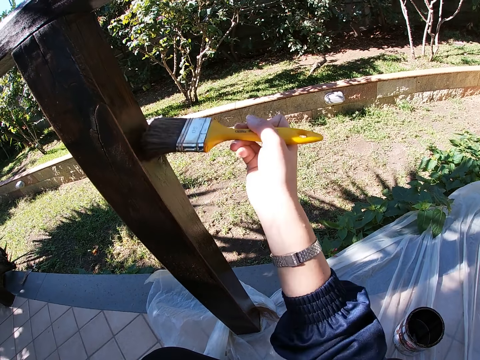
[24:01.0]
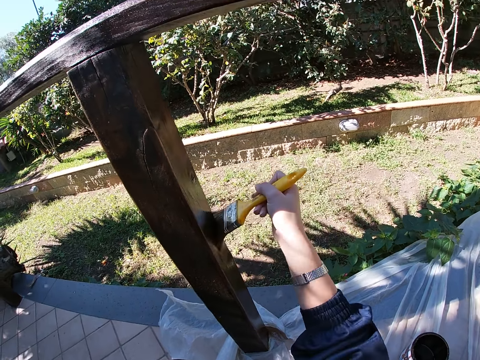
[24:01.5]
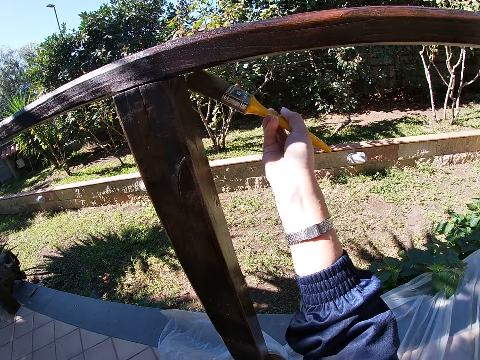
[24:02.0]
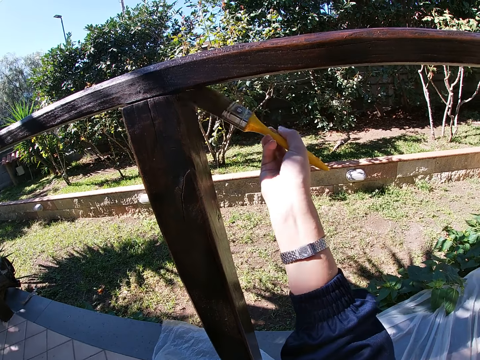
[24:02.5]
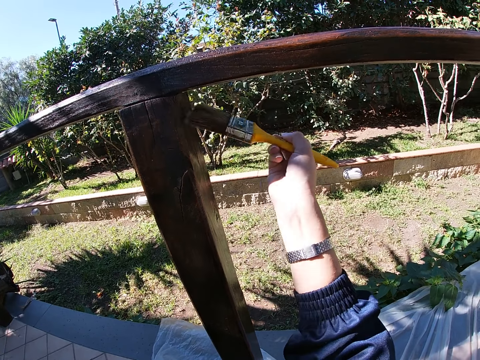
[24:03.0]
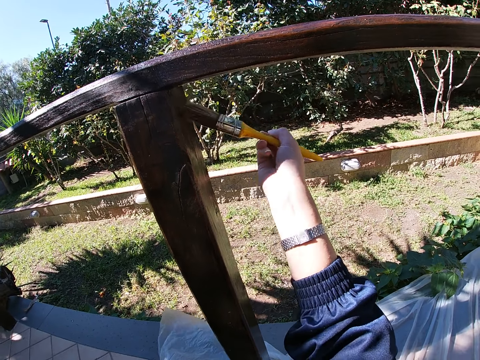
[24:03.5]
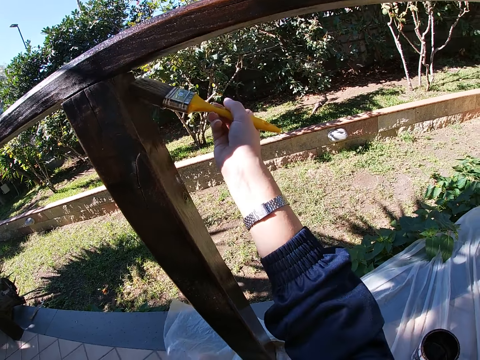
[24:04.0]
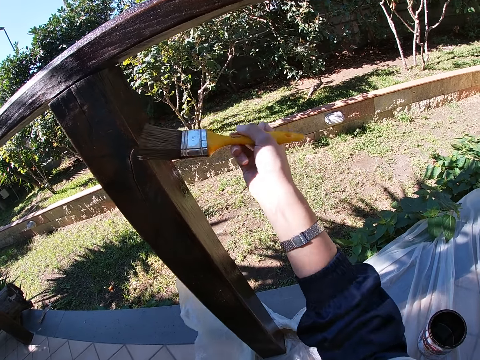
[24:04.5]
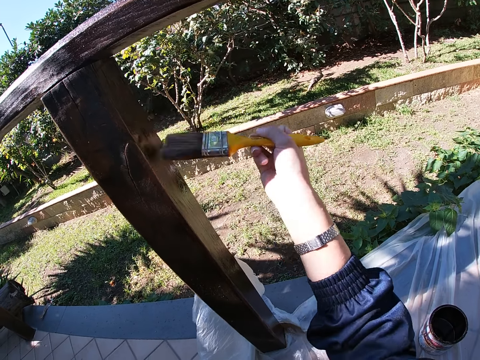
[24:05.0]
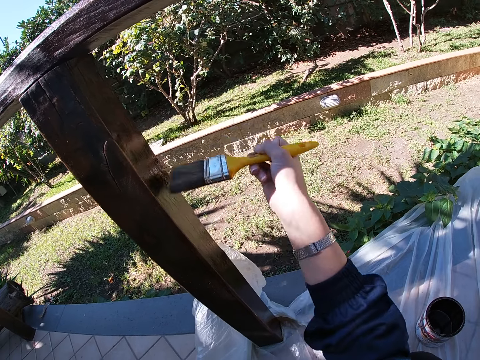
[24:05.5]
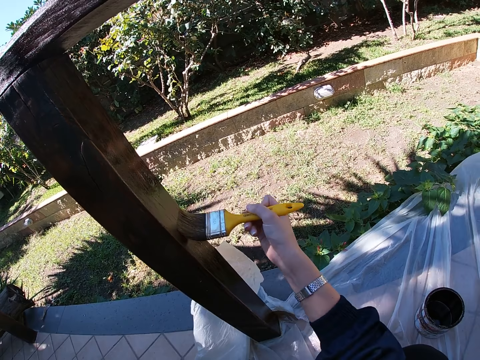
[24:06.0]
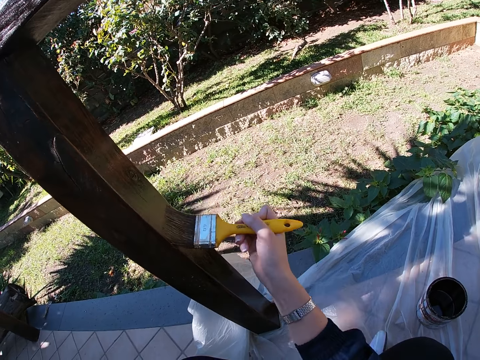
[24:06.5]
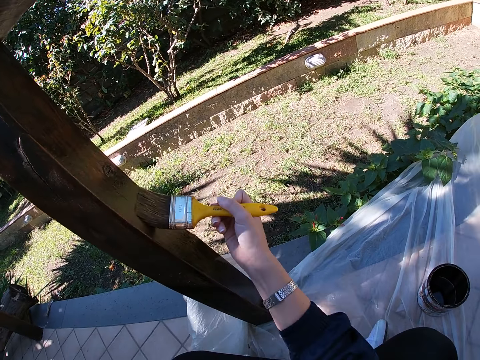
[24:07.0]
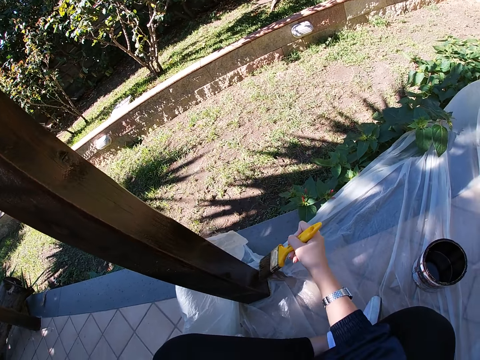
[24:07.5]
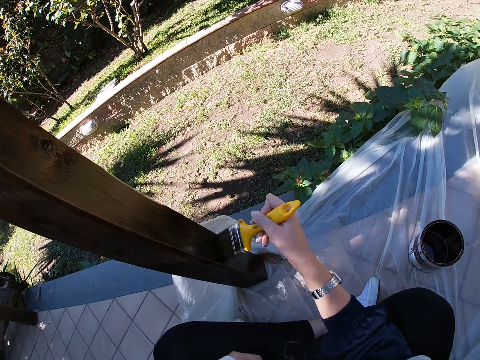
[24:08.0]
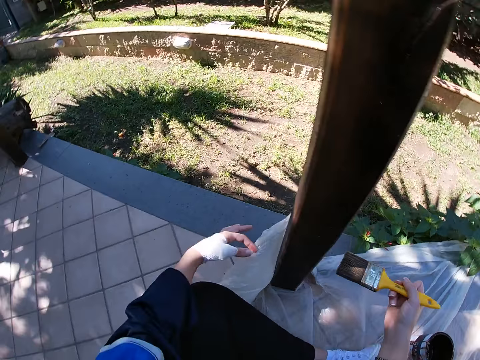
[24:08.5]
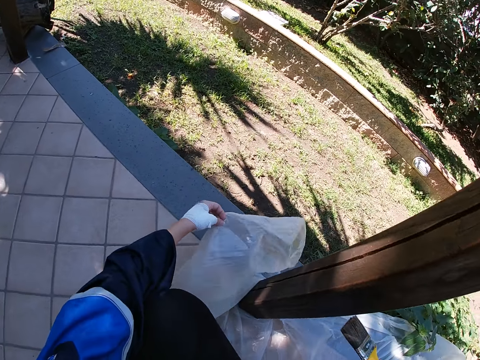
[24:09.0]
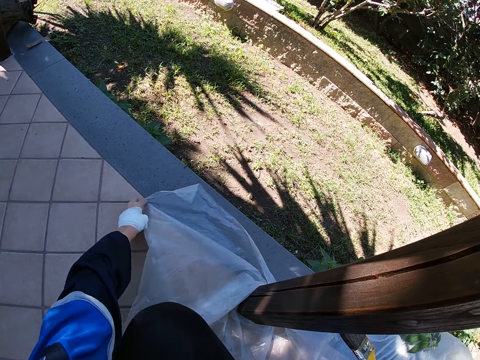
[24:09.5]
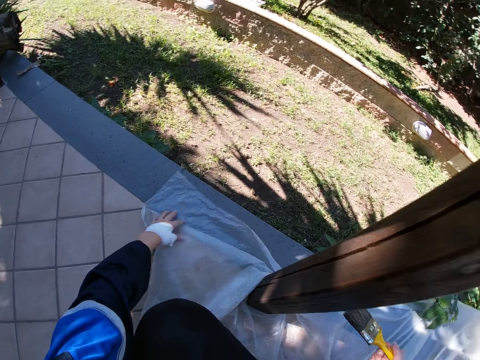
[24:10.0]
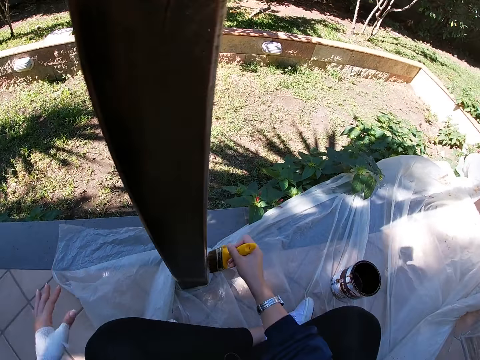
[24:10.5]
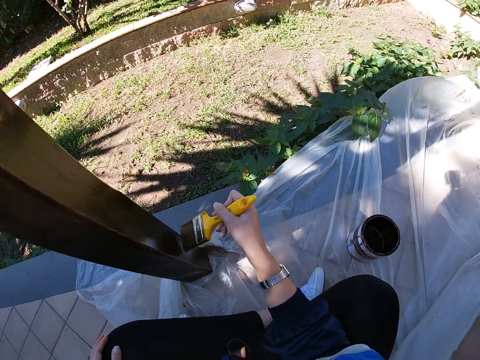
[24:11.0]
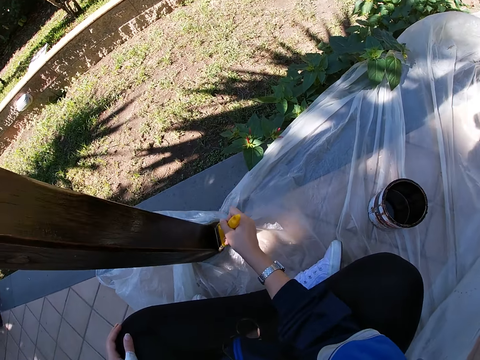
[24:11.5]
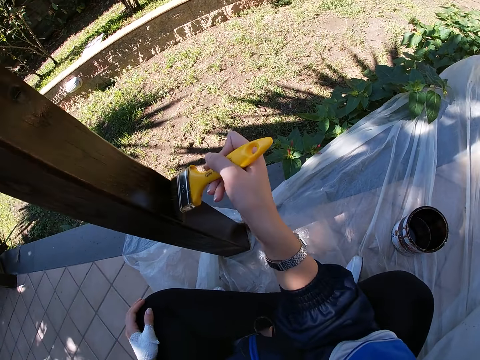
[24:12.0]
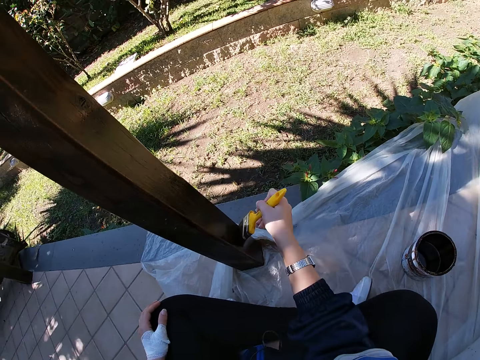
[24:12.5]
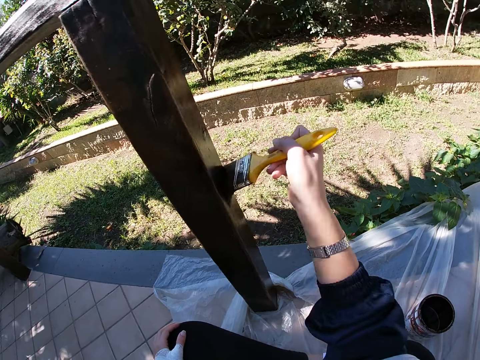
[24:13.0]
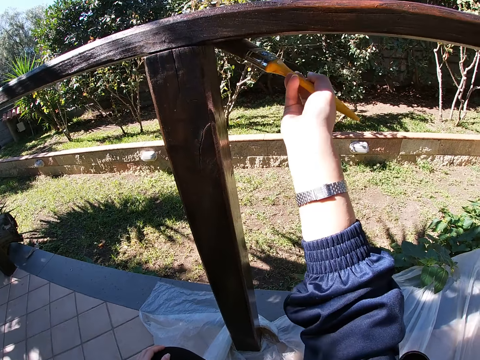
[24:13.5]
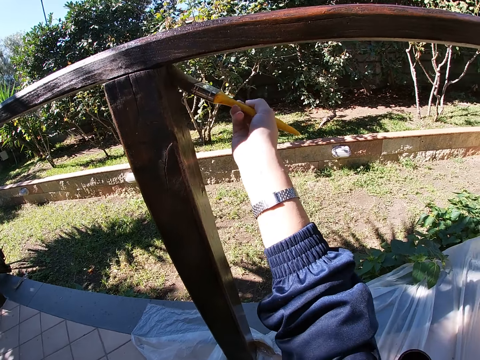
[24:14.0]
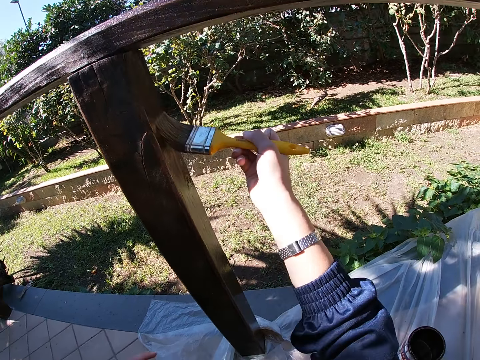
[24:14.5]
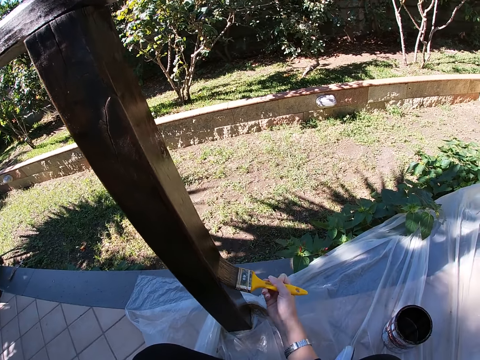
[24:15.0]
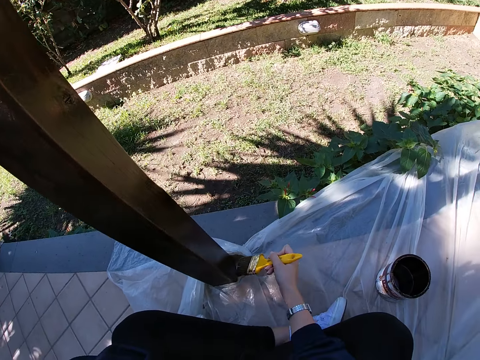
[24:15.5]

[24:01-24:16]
The camera wearer removes a tarpaulin from the balcony railing with her left hand. She places her left hand on her lap. She paints the wood with a paint brush.

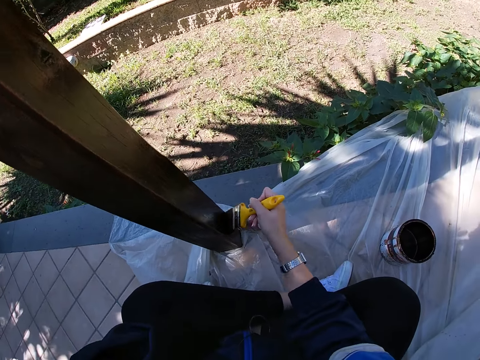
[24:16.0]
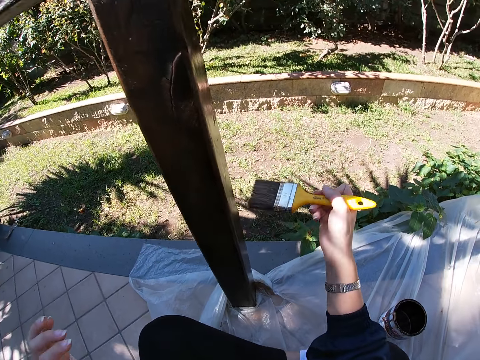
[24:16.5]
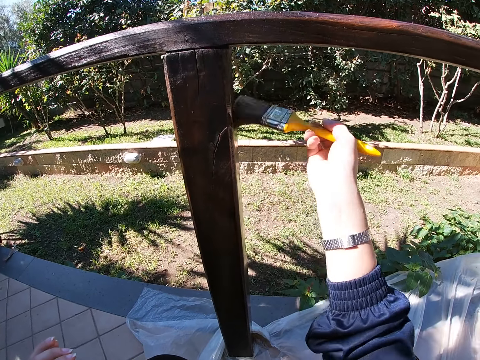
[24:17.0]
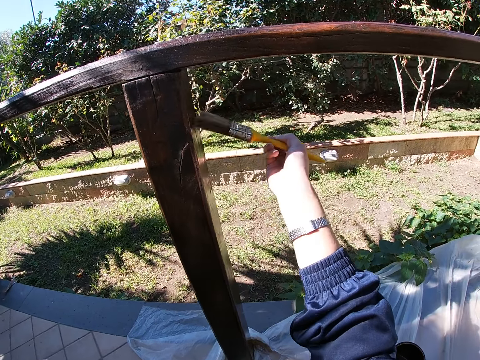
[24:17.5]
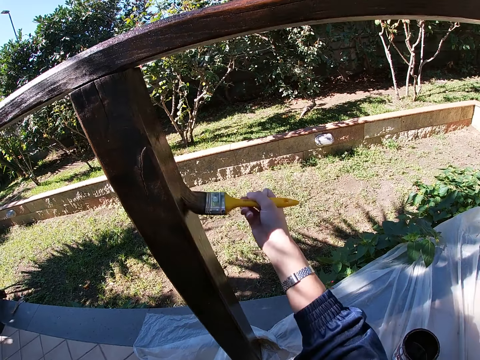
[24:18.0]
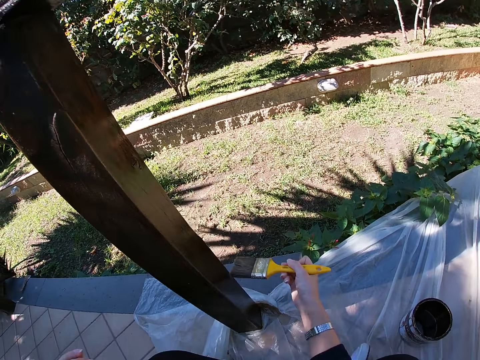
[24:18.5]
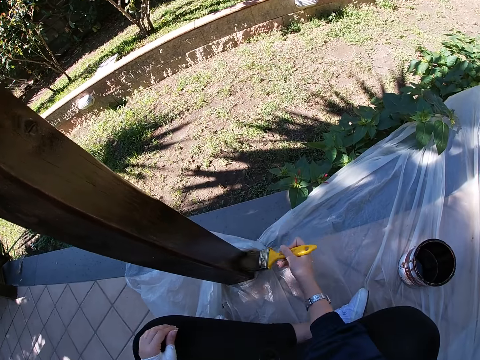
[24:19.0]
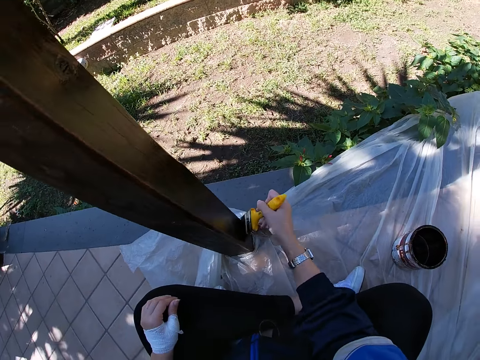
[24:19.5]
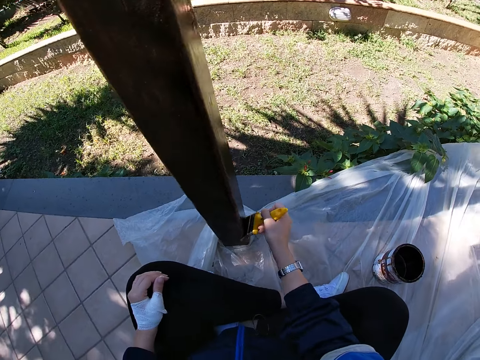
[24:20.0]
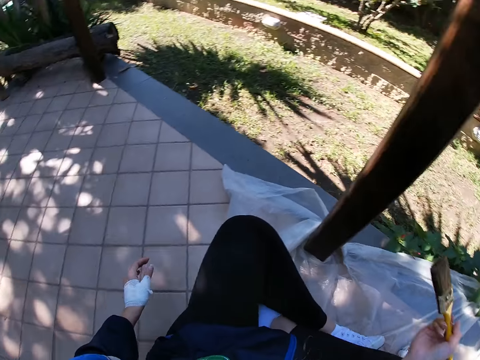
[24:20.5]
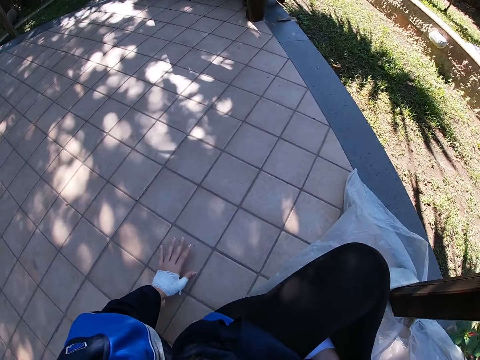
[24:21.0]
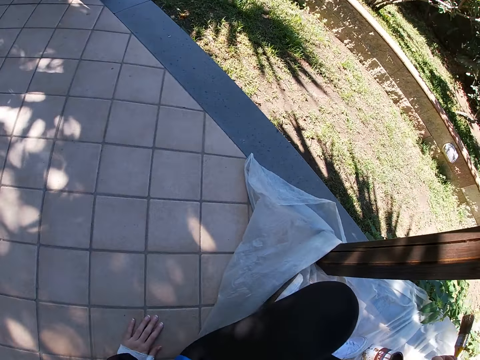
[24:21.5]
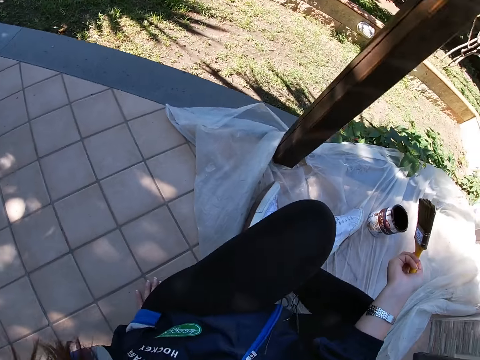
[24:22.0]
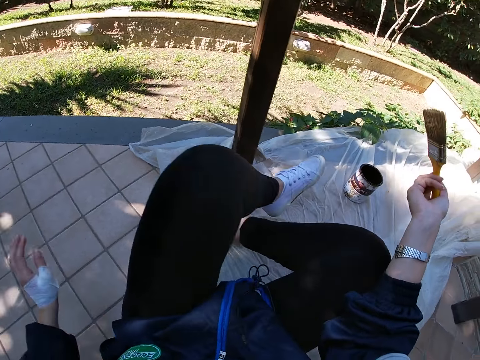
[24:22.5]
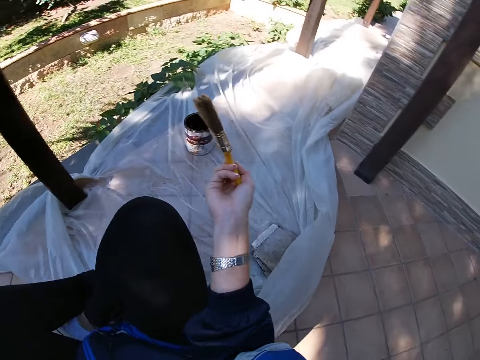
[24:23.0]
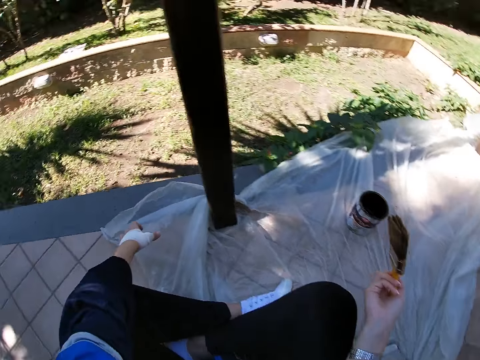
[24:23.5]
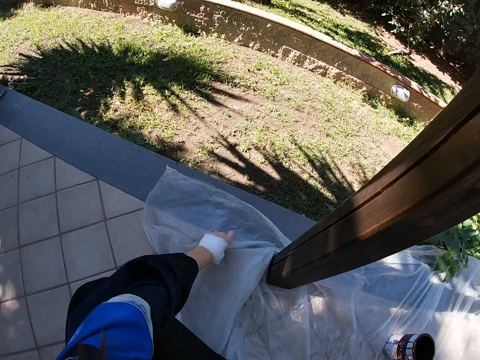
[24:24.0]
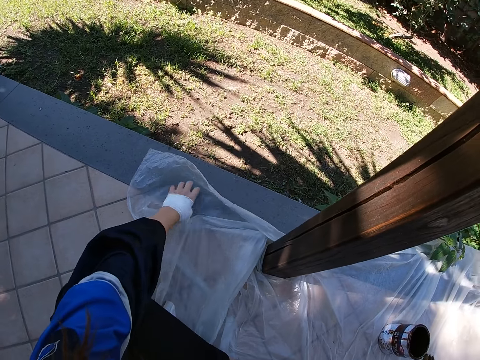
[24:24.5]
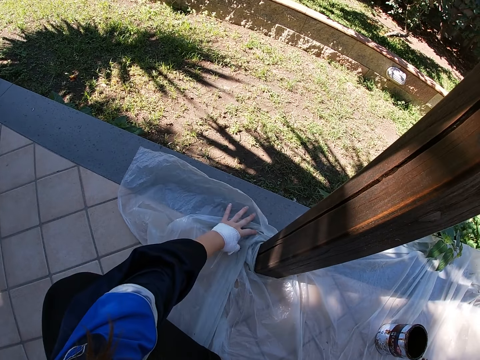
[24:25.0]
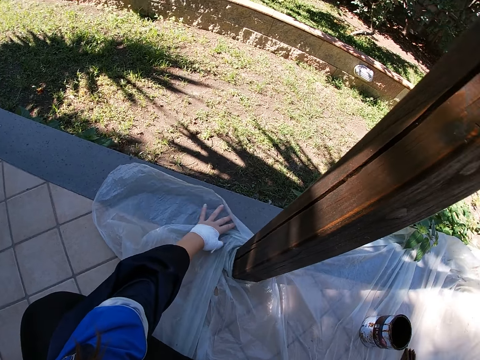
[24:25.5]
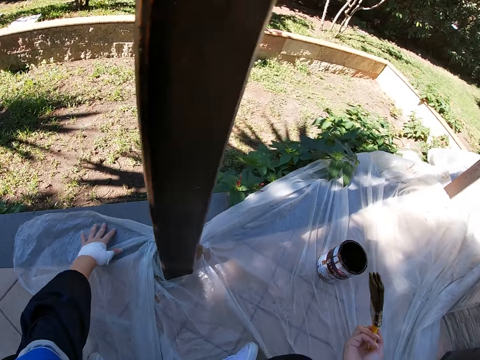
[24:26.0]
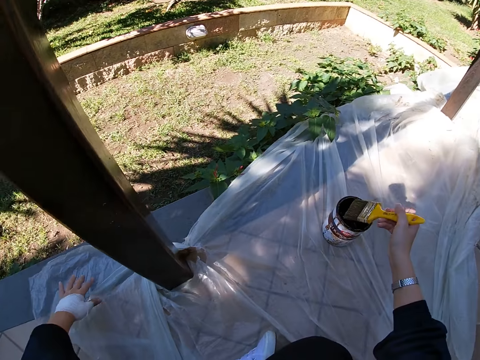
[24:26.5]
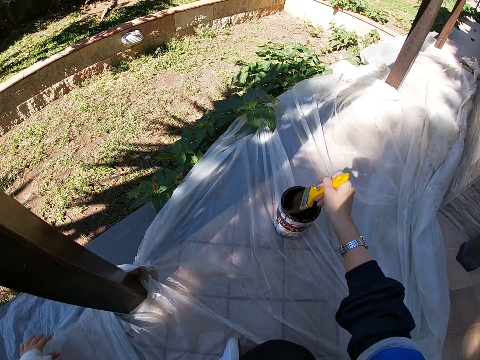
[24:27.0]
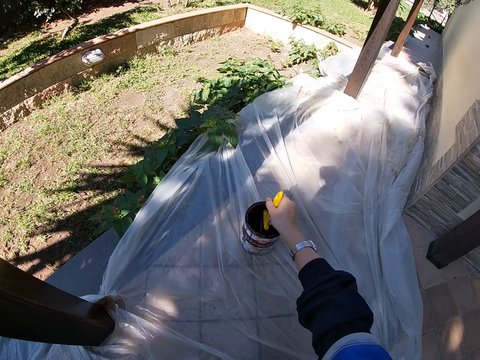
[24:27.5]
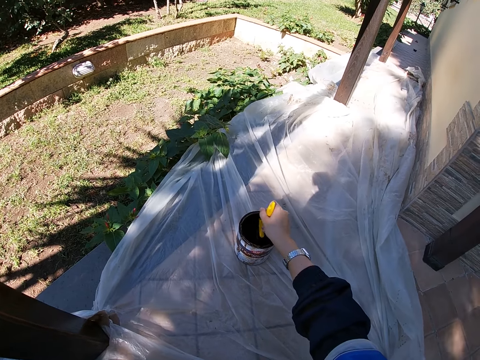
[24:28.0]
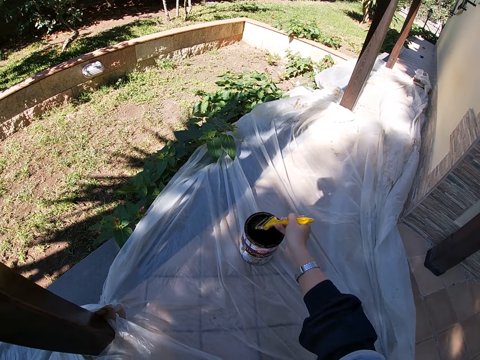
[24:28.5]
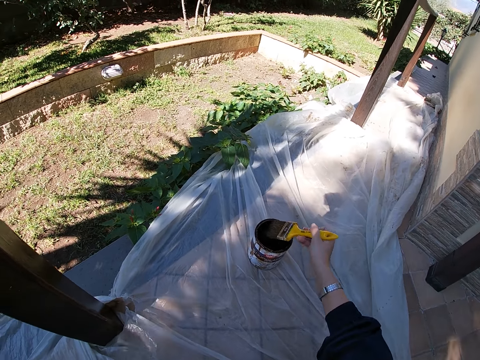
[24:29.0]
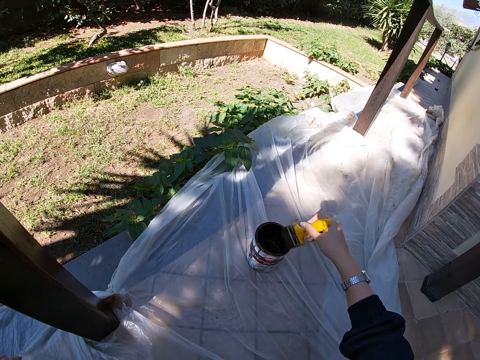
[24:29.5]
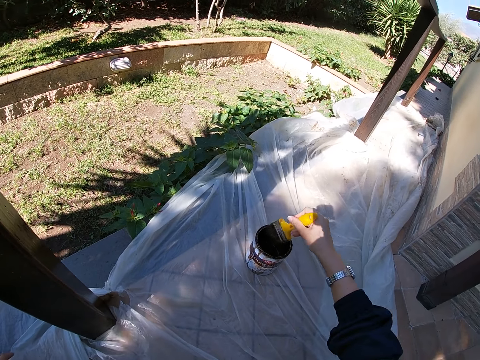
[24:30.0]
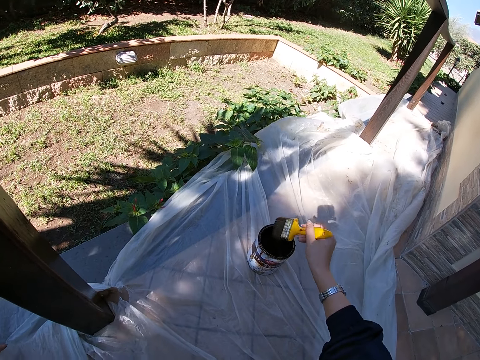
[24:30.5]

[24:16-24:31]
The camera wearer puts her left hand on the floor. She moves back. She adjusts her body on the floor. She spreads the tarpaulin on the floor with her left hand. She dips the paint brush into the paint container. She rubs the paint brush on the brim of the paint container.
